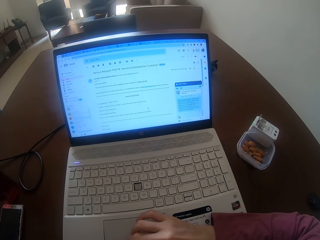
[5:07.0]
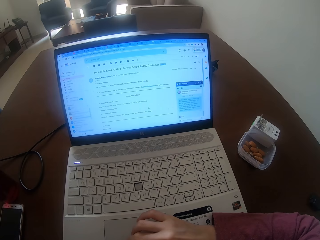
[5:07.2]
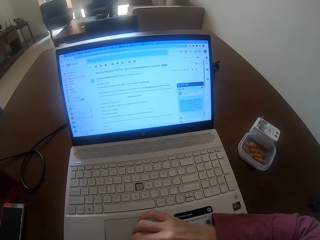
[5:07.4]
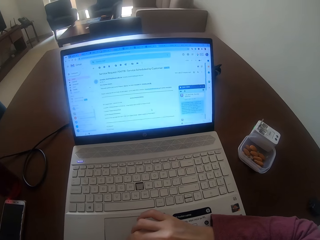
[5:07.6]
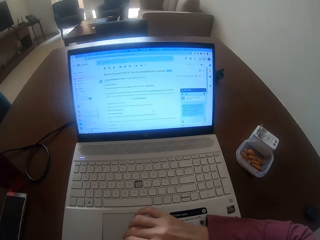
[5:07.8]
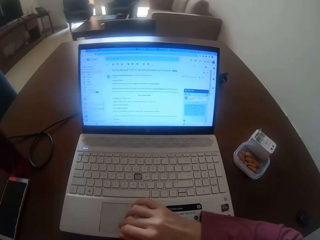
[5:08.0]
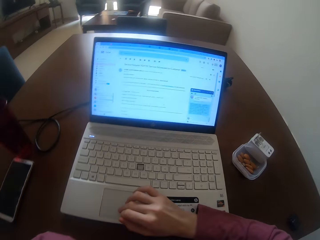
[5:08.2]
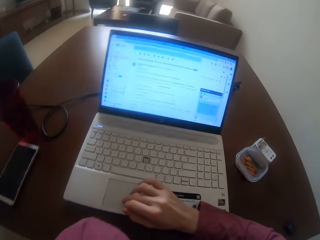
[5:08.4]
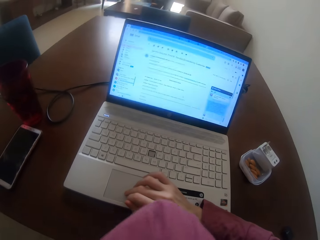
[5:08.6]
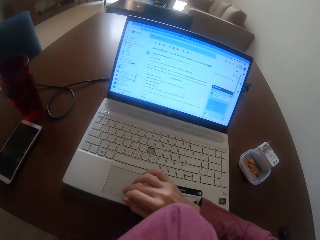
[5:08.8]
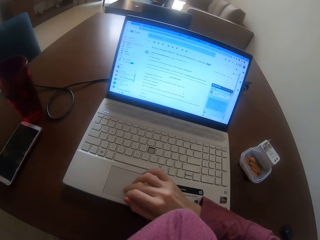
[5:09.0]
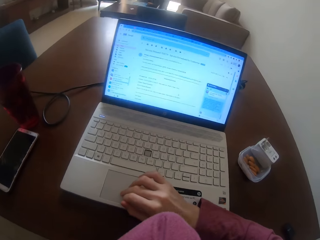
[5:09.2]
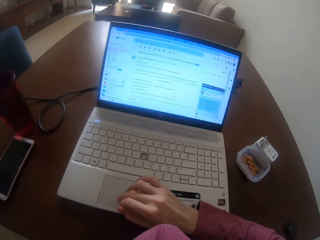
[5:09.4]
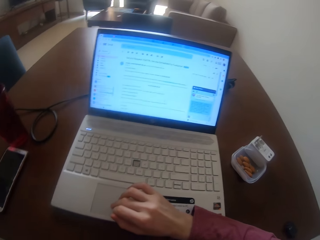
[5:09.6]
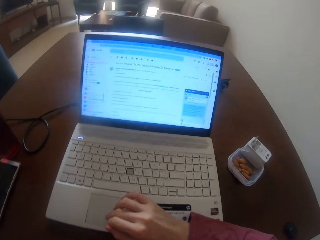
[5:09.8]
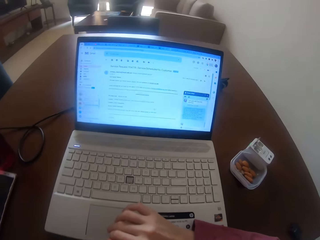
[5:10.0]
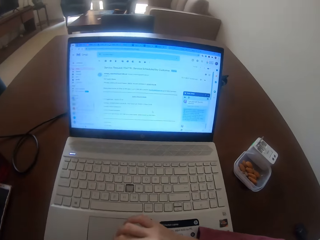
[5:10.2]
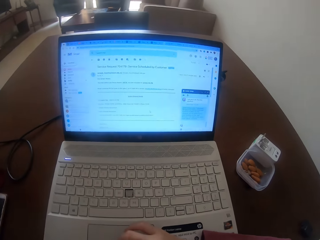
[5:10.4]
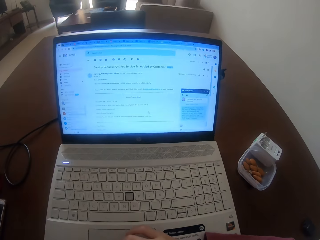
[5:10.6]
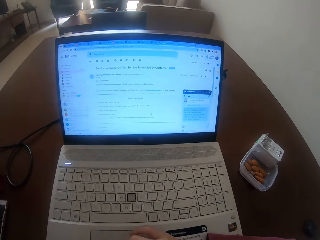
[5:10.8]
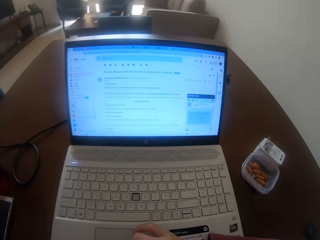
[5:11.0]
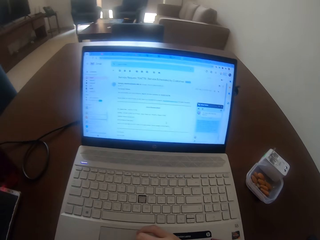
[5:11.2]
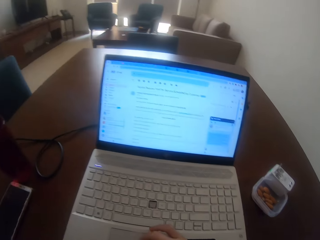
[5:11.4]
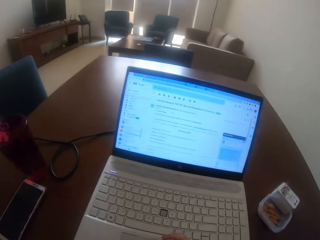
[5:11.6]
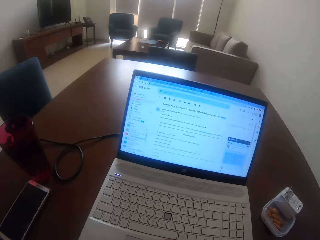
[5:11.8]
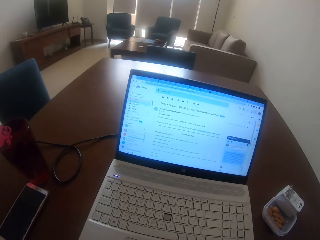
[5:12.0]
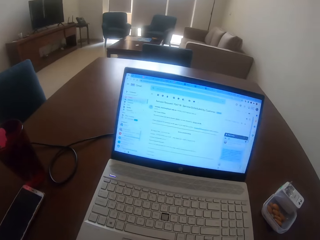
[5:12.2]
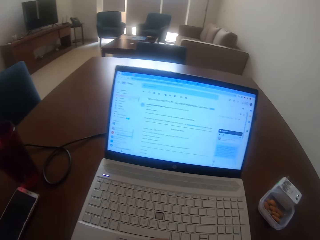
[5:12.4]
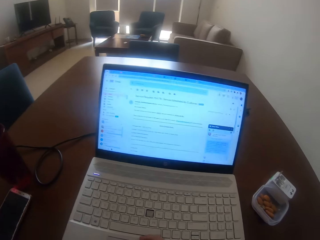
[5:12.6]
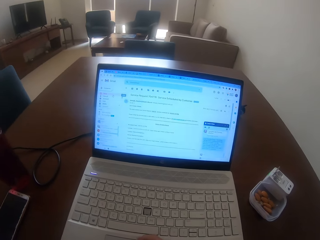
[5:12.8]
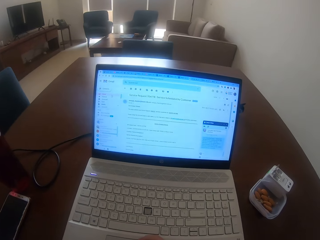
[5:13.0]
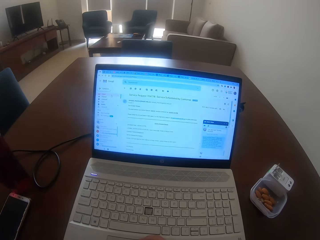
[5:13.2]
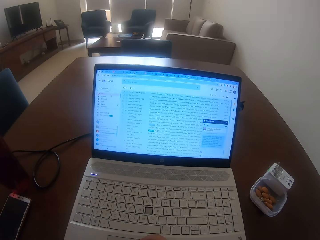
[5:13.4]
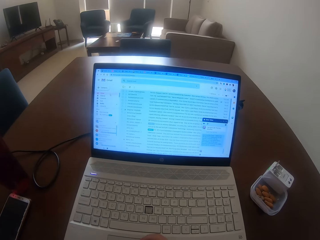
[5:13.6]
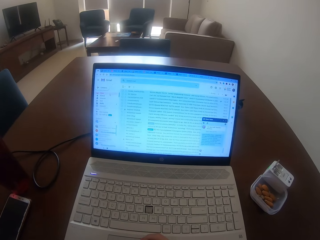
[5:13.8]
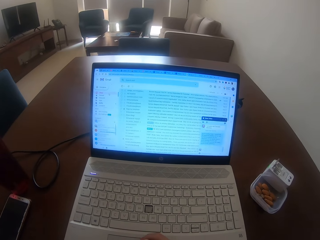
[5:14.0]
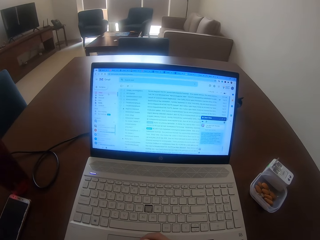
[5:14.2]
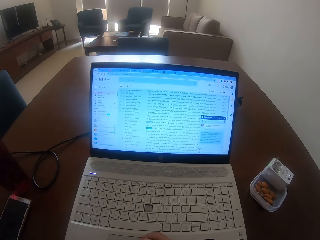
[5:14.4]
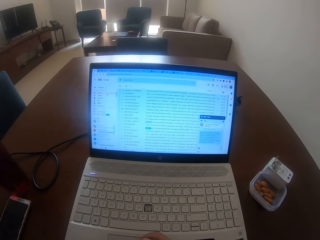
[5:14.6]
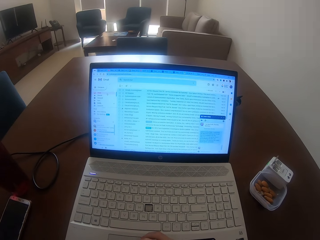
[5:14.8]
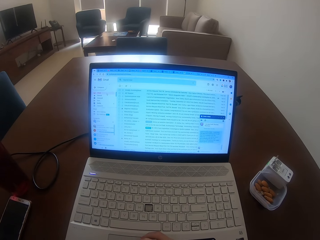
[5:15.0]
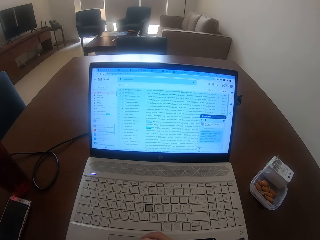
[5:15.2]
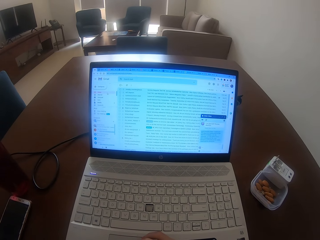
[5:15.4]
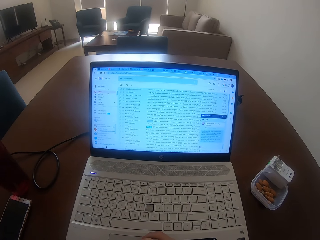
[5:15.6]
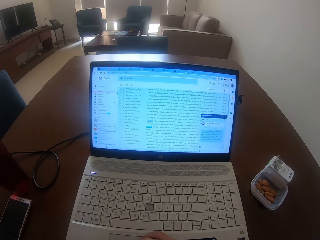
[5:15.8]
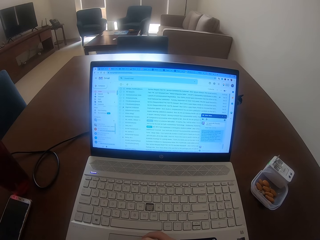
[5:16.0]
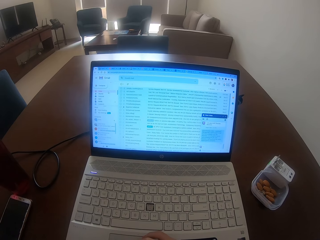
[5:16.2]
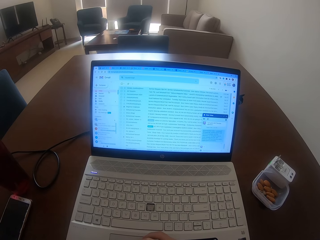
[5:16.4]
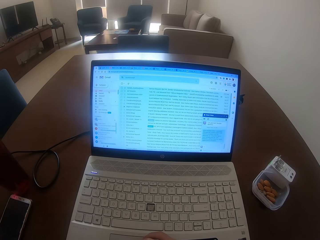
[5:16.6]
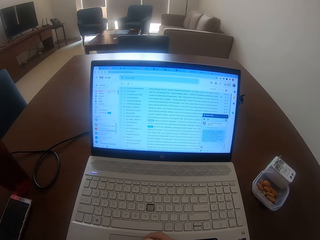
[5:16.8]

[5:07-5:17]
The camera wearer moves his elbow.

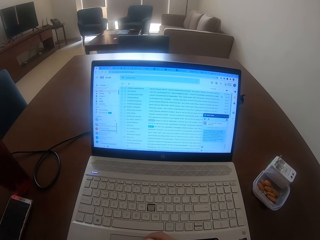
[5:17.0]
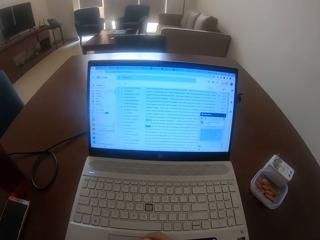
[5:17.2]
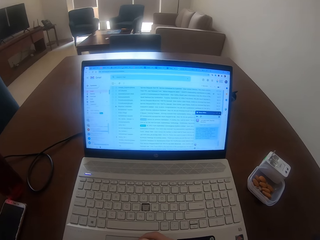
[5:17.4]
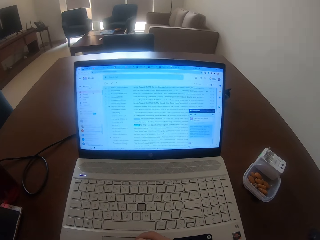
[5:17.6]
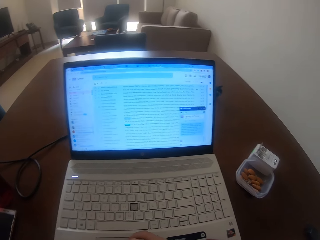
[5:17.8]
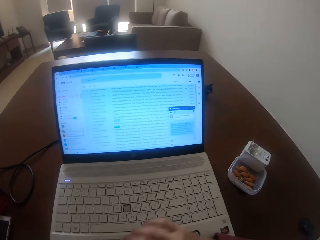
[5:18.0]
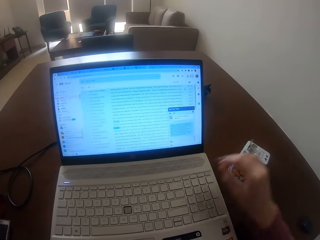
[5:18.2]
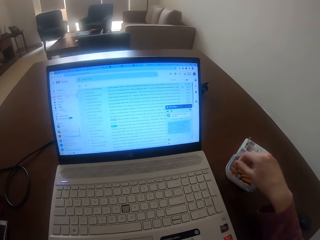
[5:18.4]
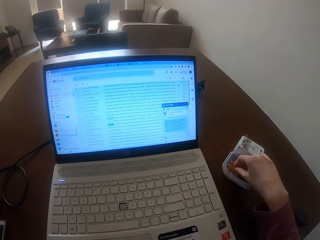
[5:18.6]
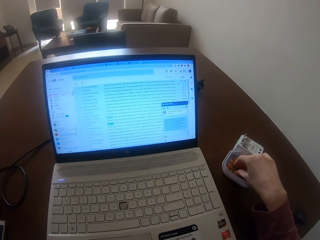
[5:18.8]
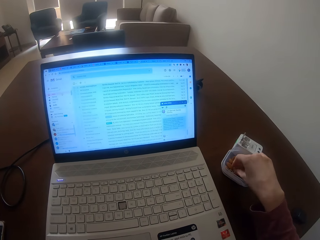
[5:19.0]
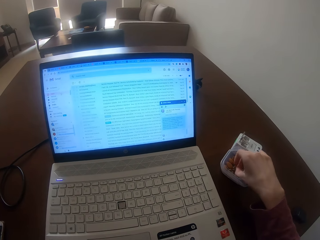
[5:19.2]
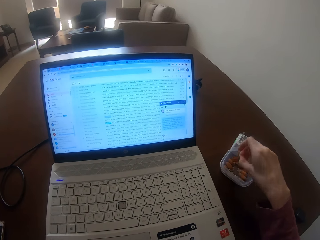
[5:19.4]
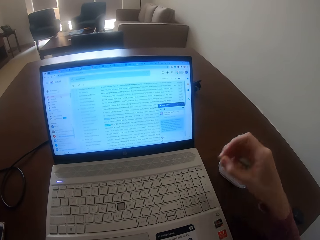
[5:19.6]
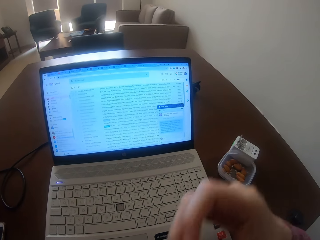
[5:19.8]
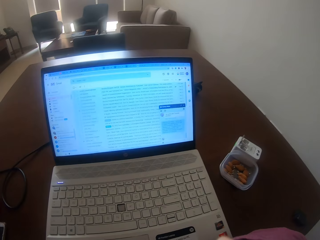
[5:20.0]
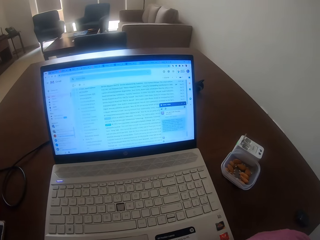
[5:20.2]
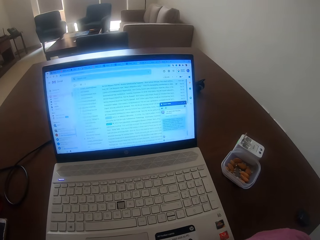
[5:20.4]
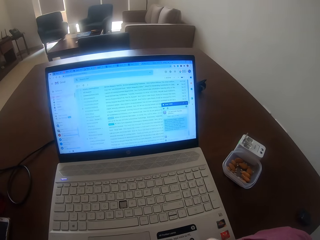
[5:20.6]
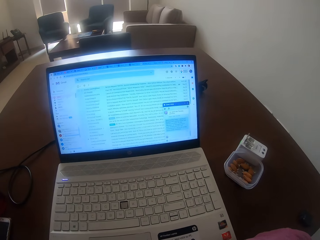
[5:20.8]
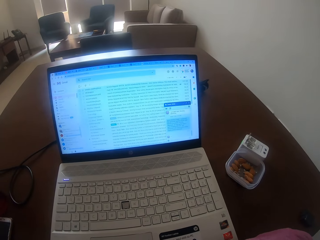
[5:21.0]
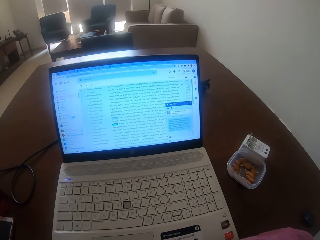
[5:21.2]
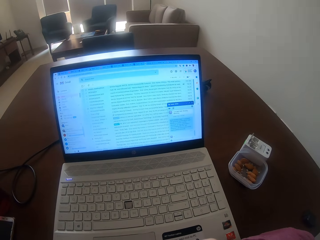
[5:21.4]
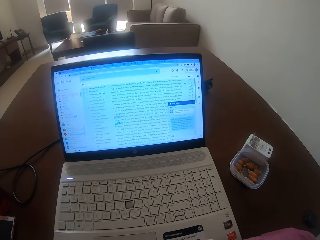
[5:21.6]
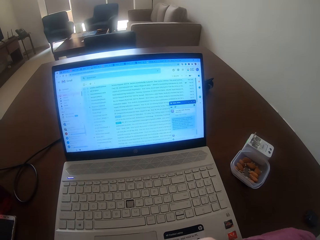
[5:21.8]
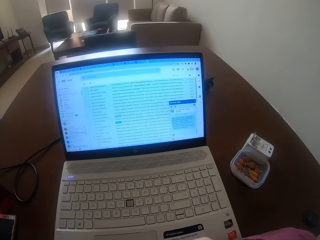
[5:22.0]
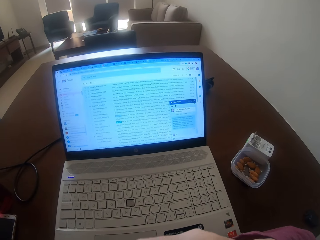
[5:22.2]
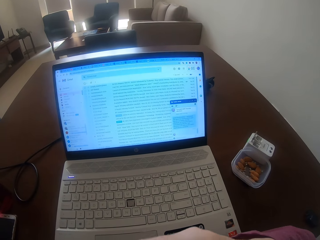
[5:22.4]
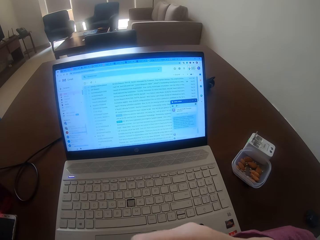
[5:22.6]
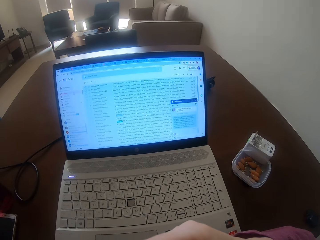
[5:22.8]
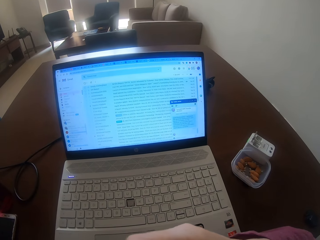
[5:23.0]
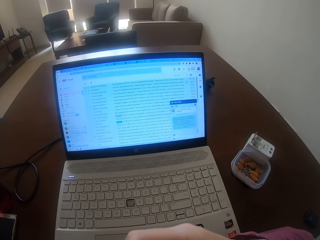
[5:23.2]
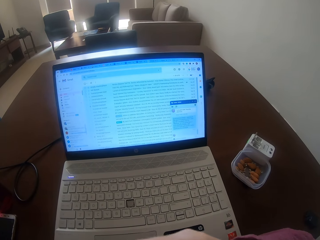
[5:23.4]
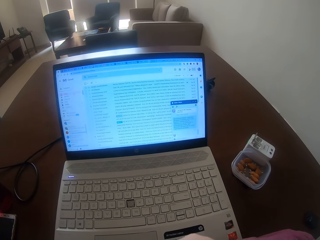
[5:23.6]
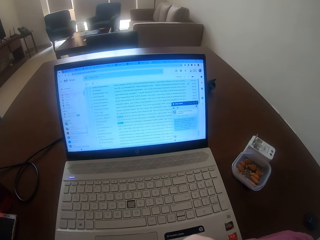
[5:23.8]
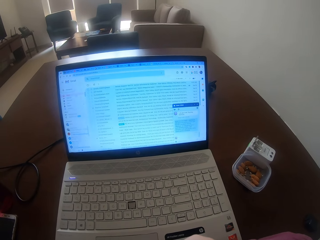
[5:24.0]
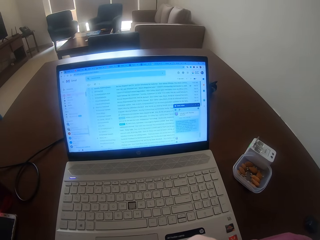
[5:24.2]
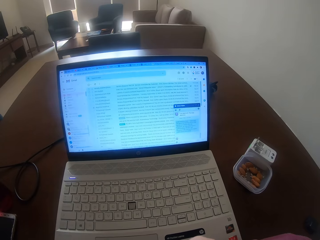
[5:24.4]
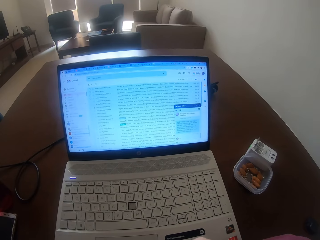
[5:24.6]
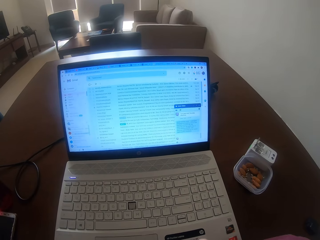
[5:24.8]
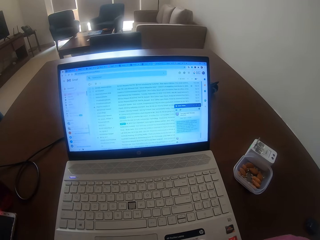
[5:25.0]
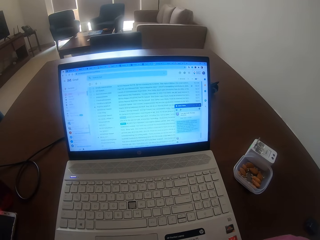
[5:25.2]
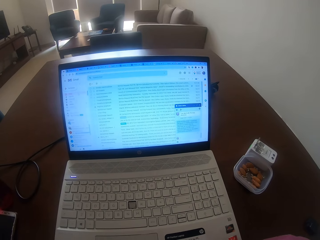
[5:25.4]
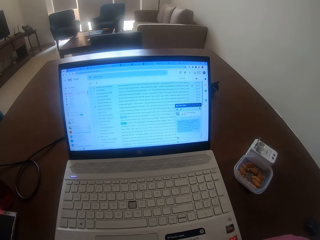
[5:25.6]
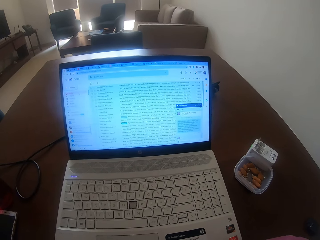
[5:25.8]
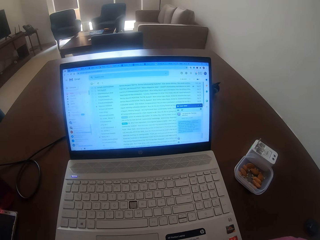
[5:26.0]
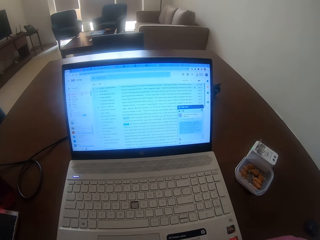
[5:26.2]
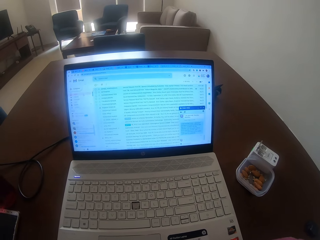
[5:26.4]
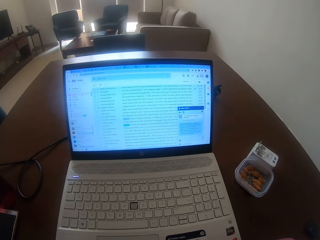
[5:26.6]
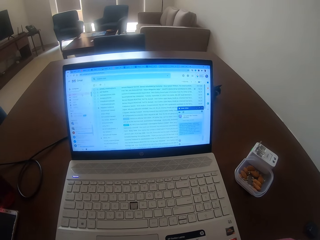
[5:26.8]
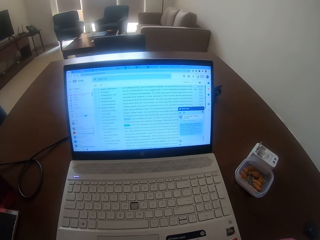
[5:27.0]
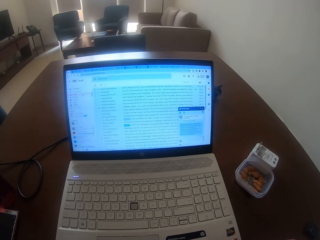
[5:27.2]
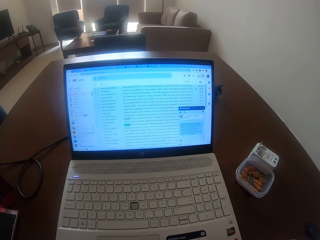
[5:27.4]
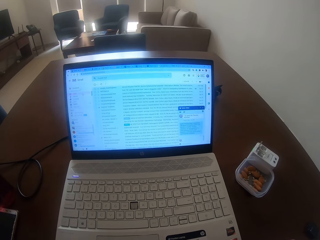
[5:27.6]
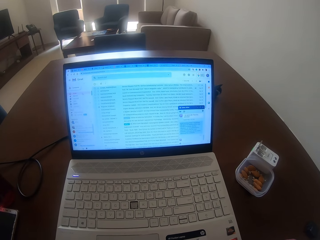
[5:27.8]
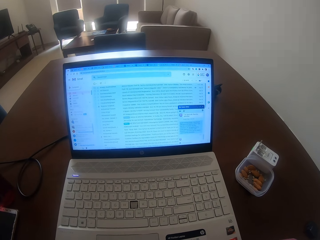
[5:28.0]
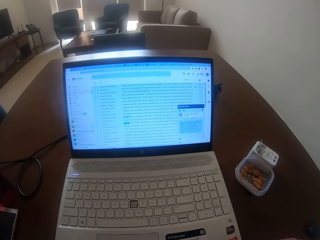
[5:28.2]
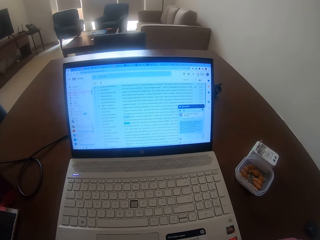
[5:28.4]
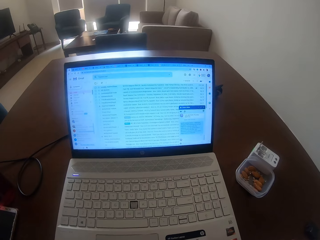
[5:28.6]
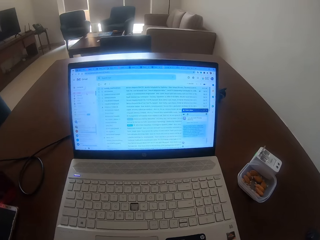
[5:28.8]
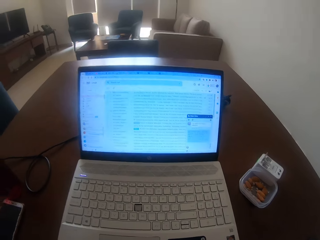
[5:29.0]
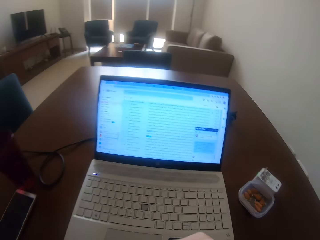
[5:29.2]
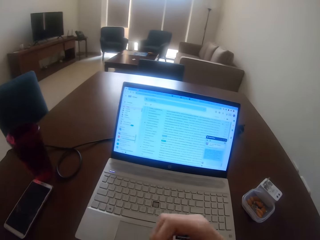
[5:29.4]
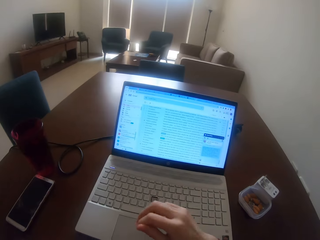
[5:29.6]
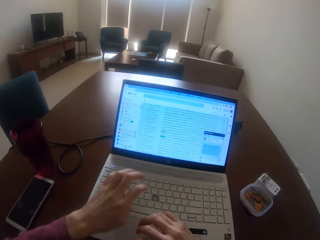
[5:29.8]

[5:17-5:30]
The camera wearer picks up the peanuts from the container. He puts the peanuts in the mouth. He moves his hand.
